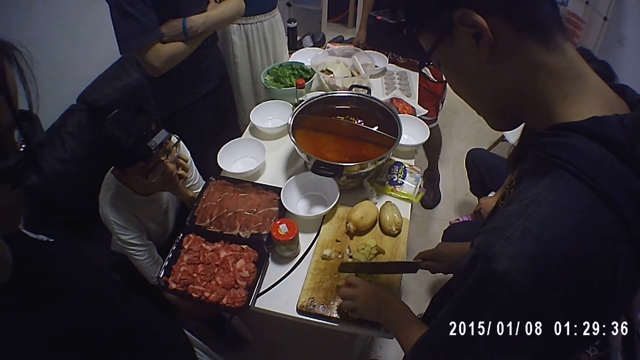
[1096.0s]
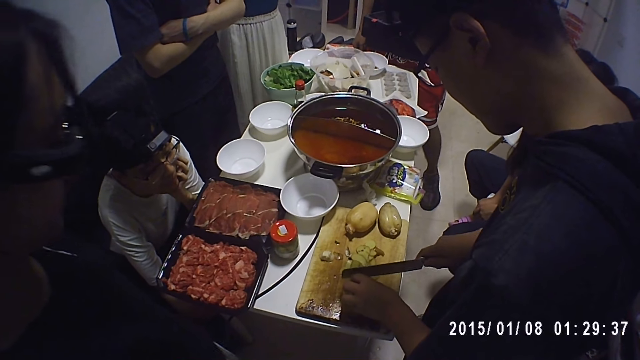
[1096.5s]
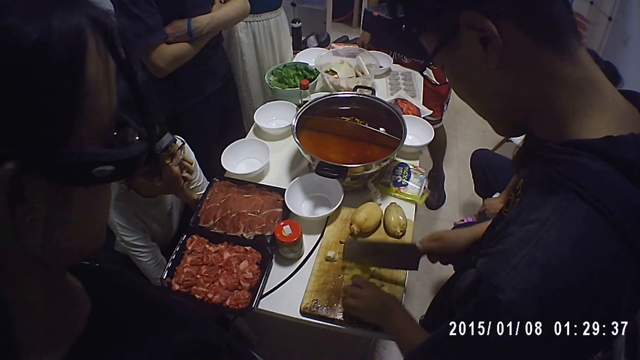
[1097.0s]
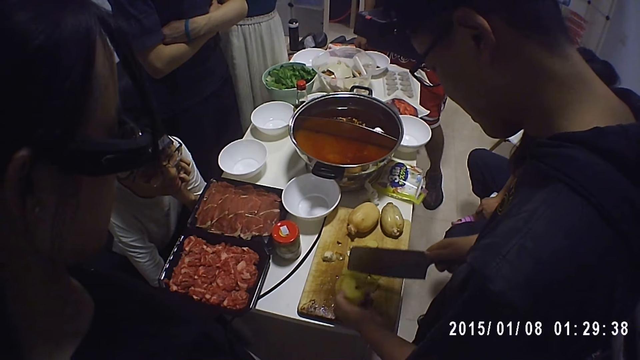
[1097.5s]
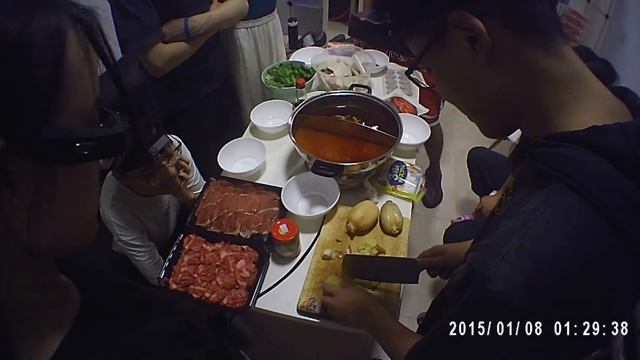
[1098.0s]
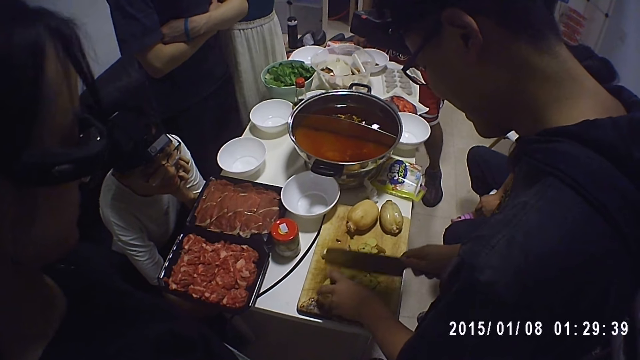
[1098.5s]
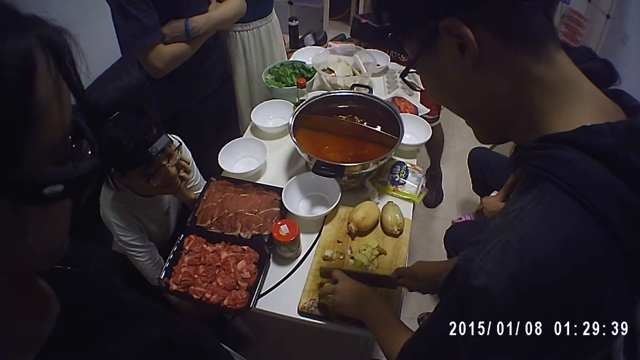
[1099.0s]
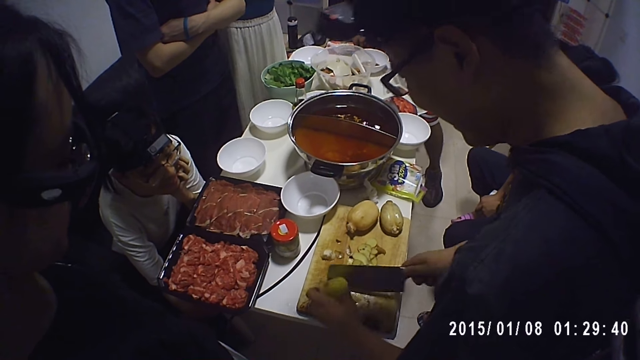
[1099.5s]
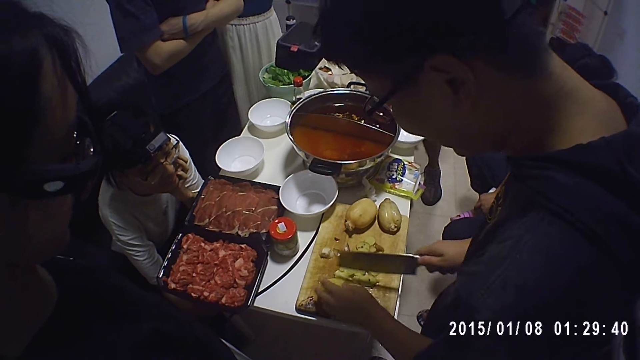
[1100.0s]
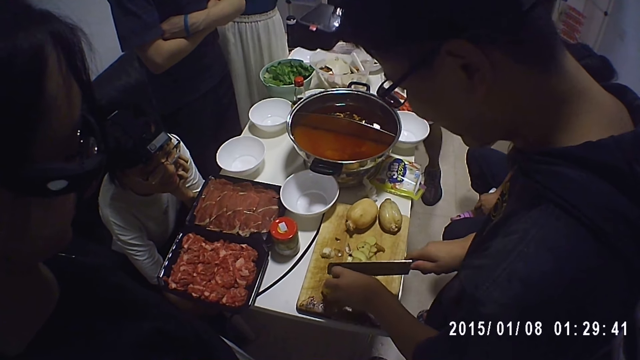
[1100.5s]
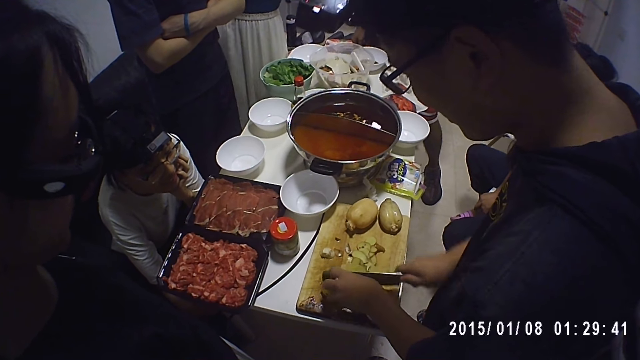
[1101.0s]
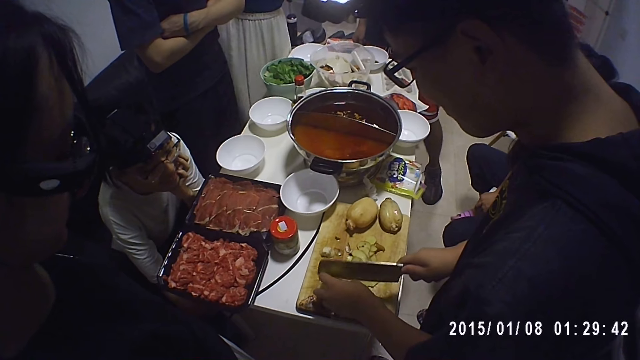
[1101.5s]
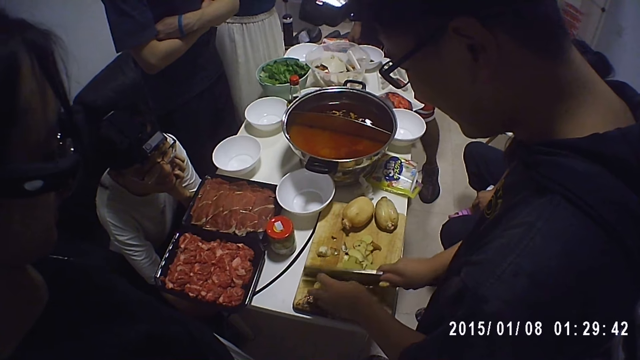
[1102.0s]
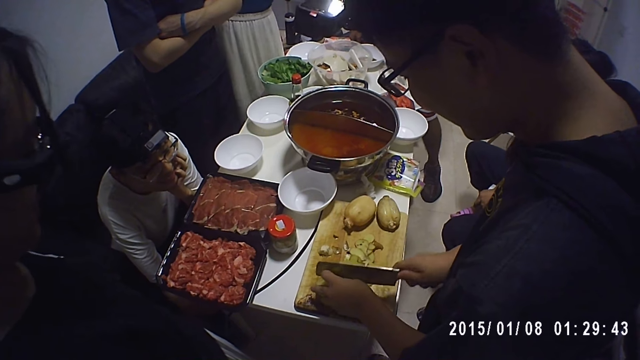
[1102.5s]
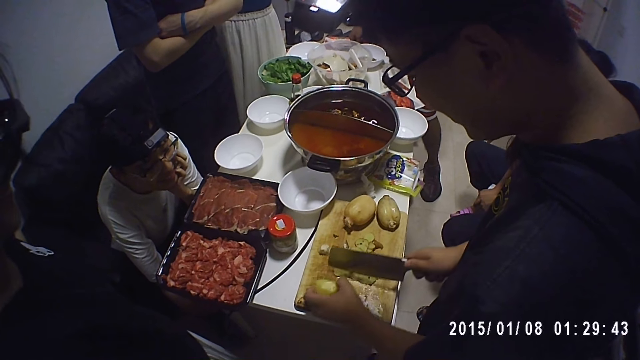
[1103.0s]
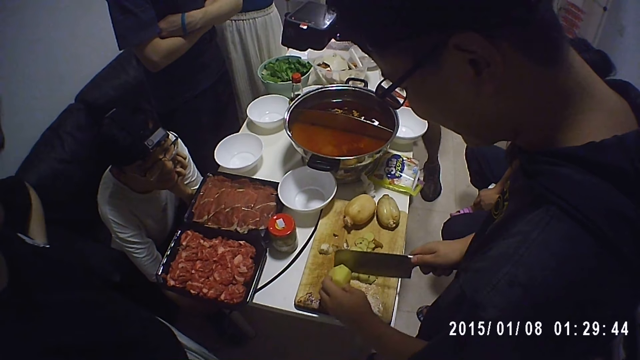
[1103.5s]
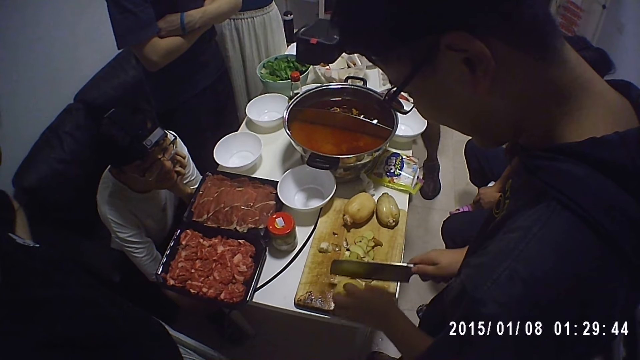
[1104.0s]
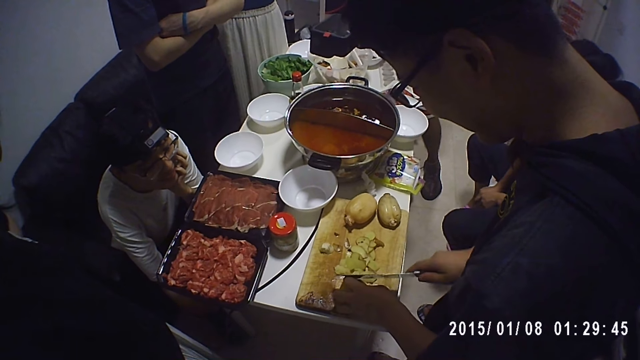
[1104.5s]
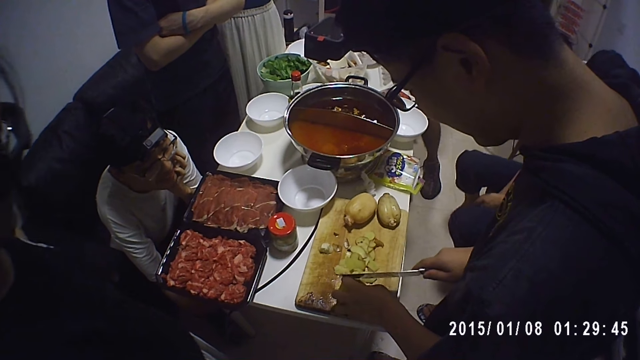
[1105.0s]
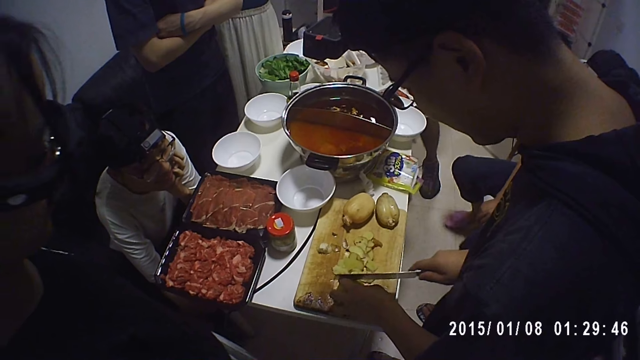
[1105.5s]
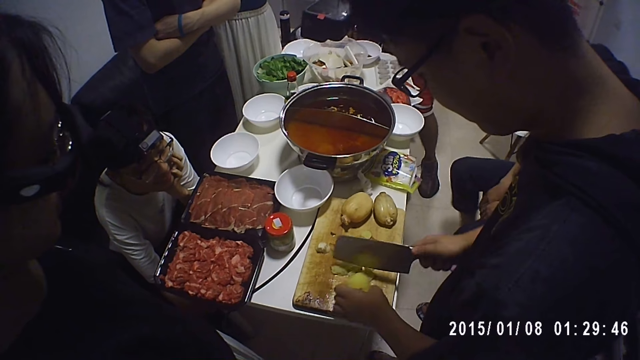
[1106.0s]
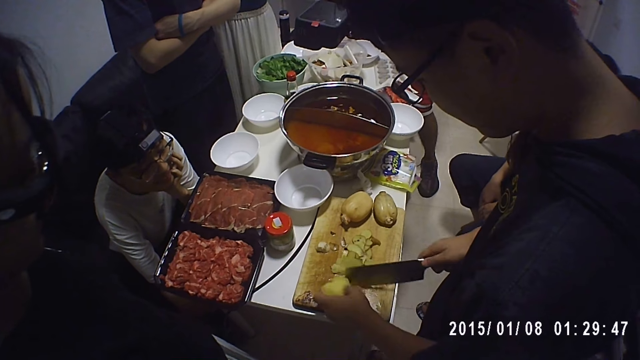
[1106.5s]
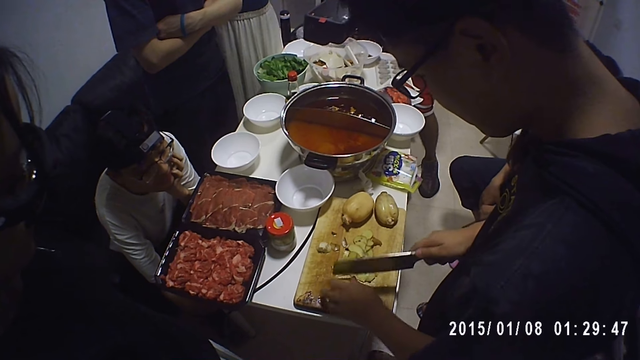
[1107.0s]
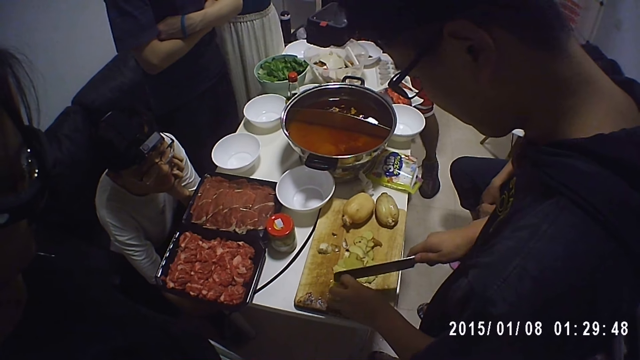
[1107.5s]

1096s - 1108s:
A woman moves in front. A man is chopping potatoes. The woman holds her waist. The man chops potatoes.

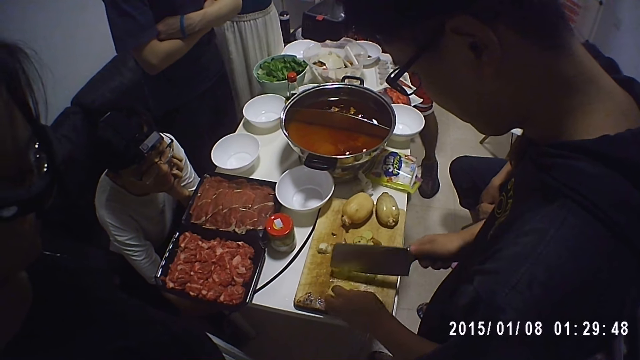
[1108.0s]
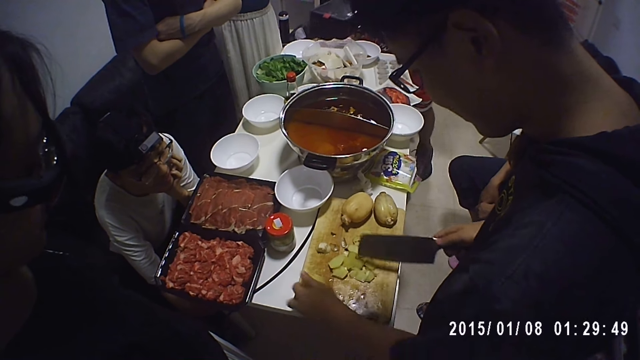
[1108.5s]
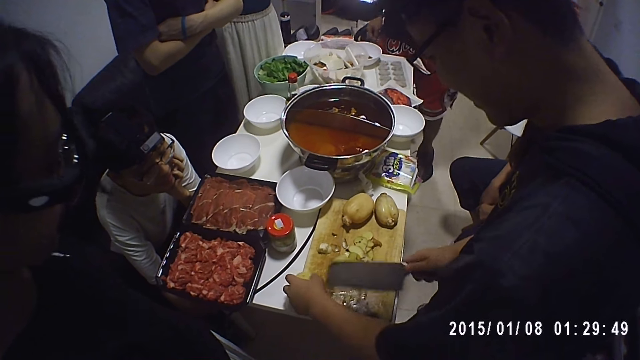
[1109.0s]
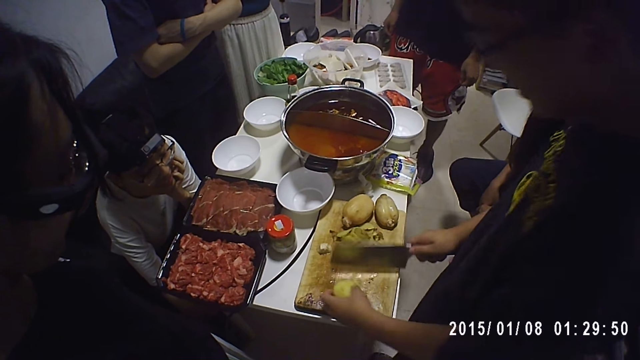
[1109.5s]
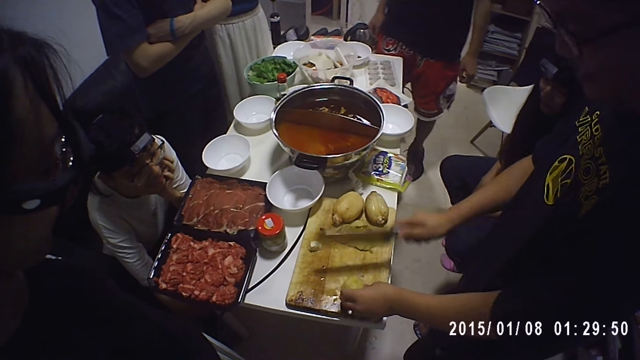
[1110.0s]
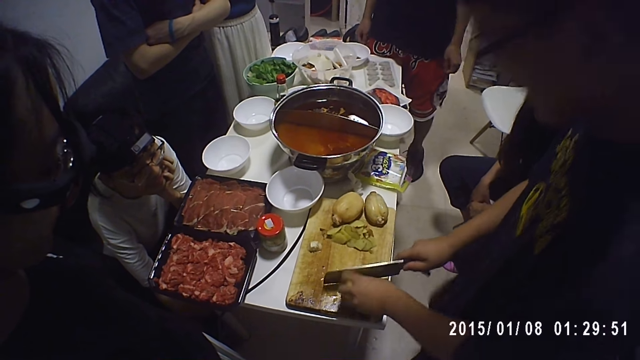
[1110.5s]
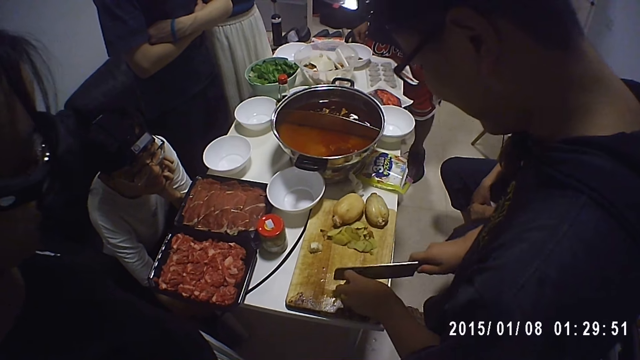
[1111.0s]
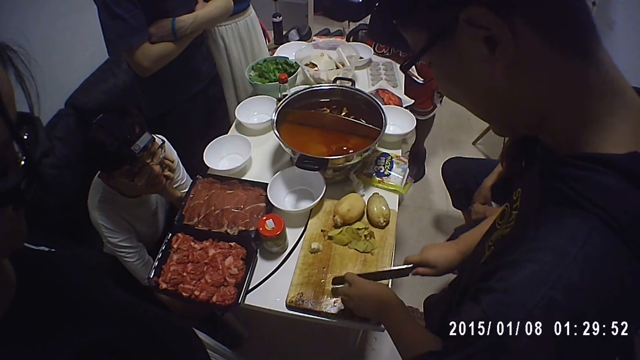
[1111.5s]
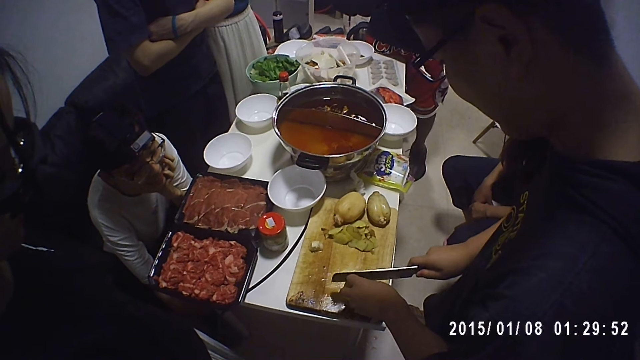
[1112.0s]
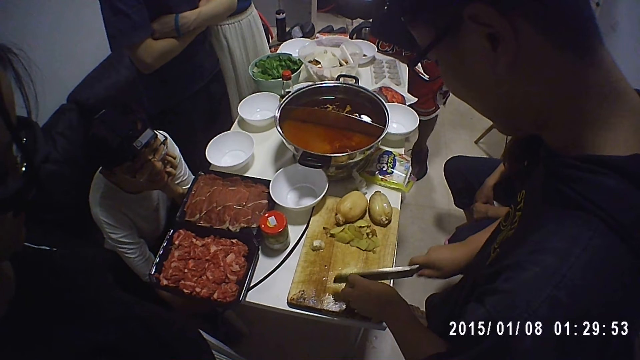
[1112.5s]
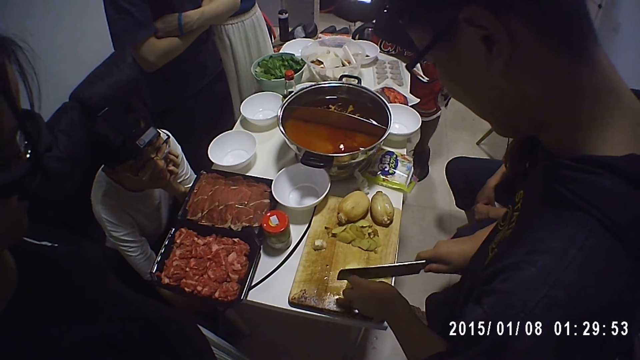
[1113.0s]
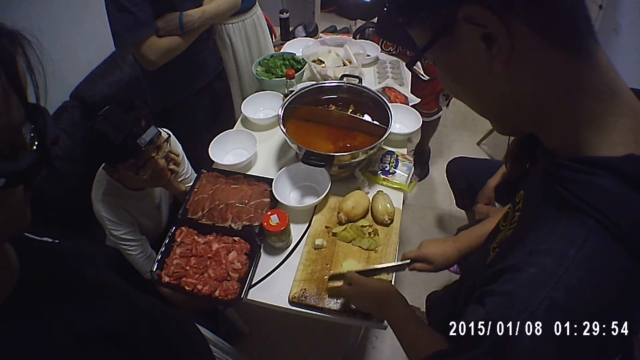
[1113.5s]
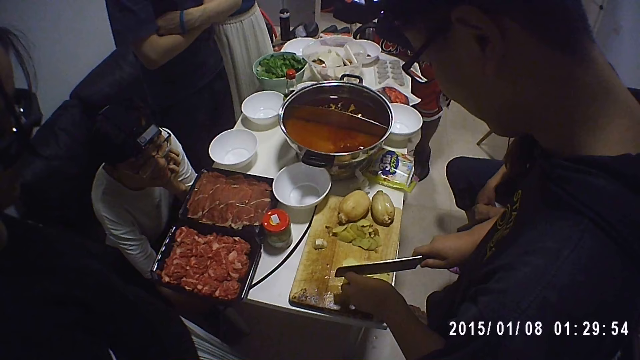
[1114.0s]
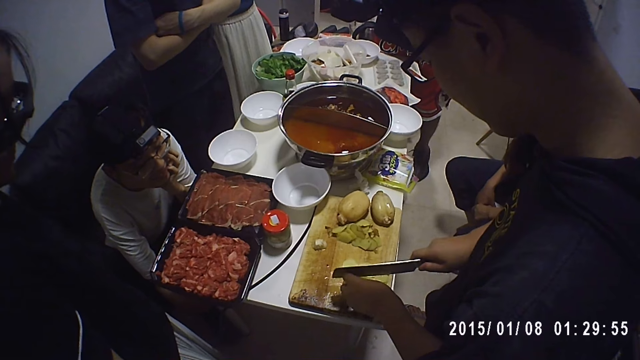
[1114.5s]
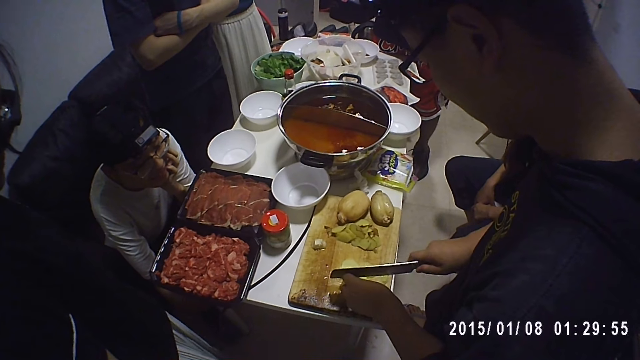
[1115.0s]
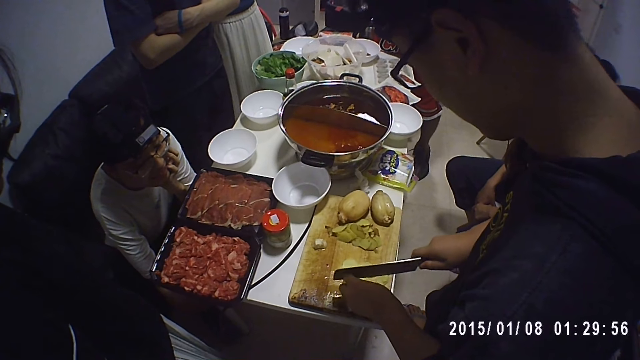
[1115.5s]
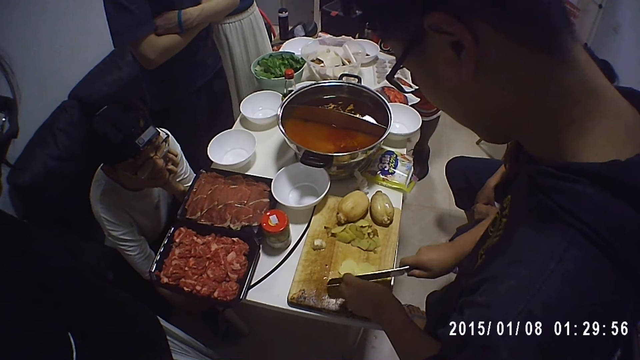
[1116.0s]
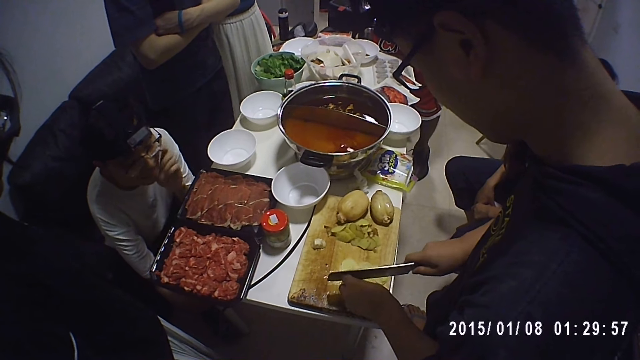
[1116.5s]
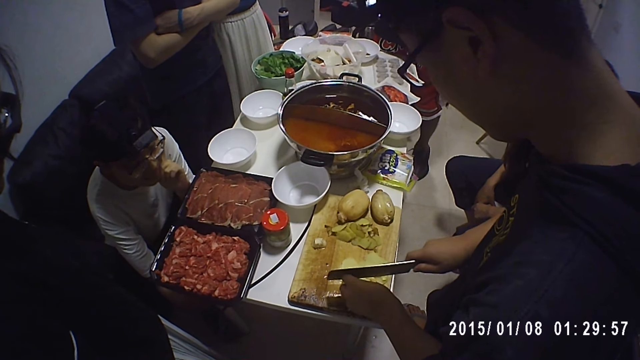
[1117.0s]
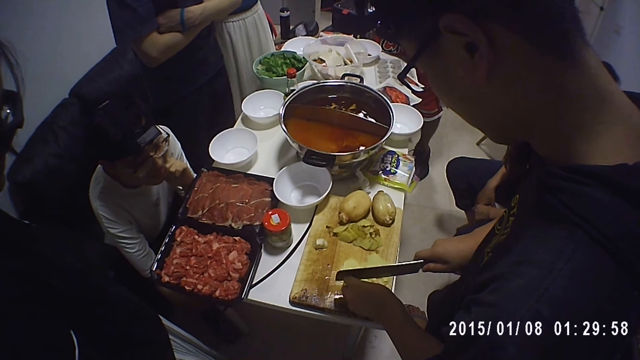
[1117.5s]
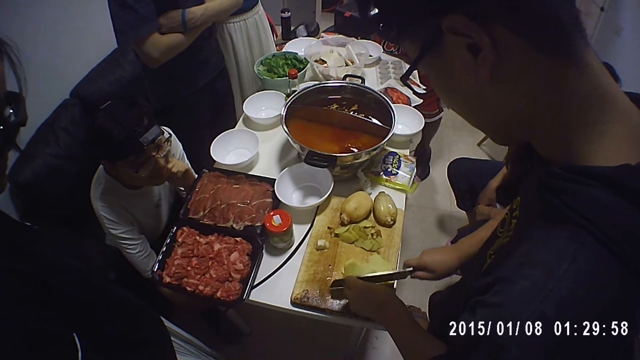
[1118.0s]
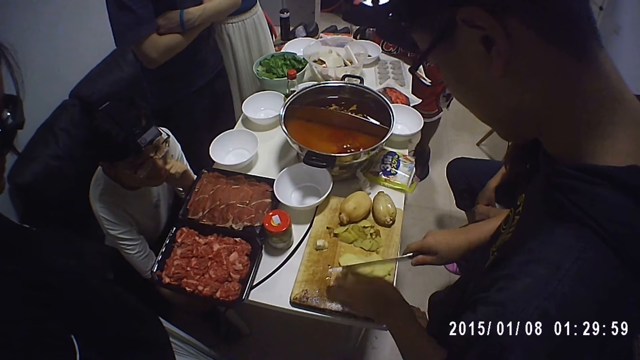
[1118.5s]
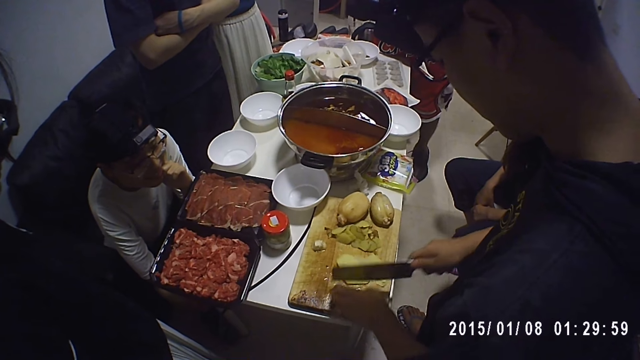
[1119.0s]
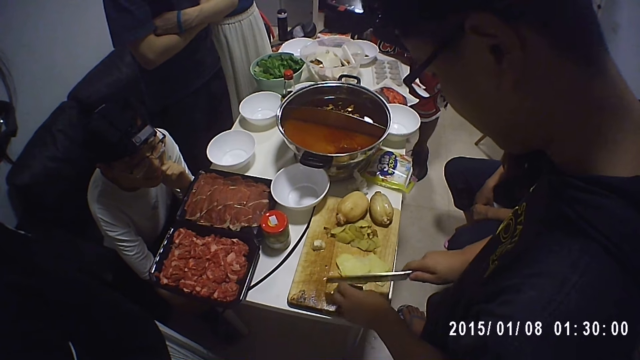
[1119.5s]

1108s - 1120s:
A man moves. Another man is chopping potatoes. The first man moves the right hand. The other man chops potatoes.
